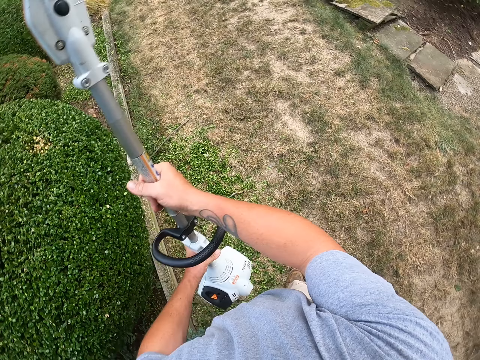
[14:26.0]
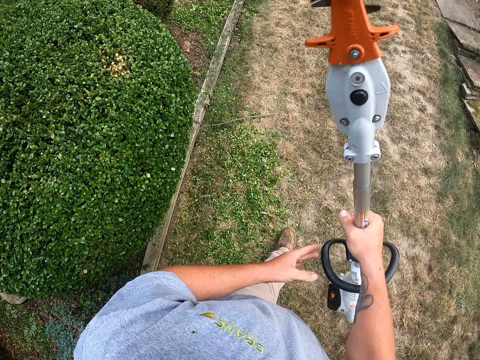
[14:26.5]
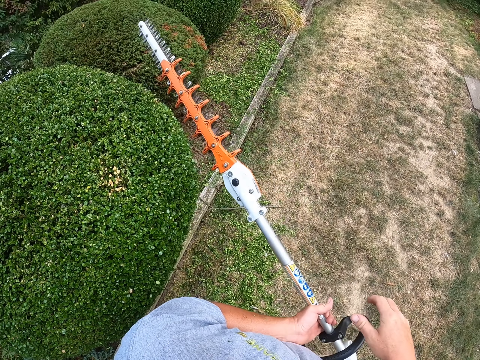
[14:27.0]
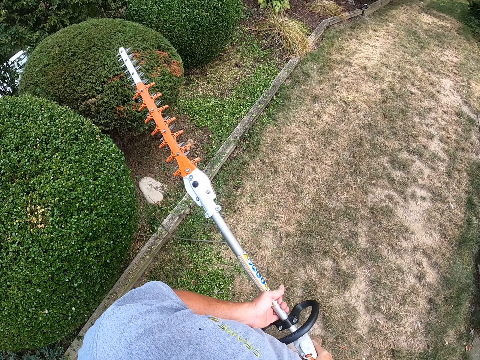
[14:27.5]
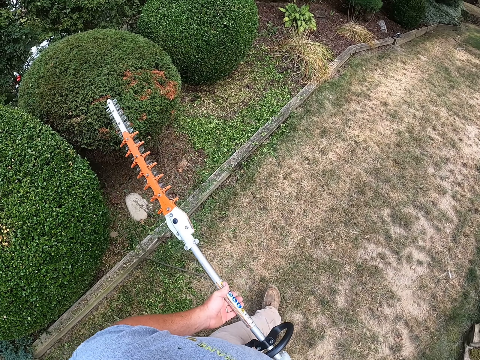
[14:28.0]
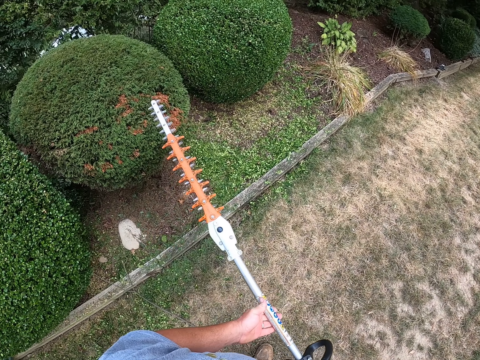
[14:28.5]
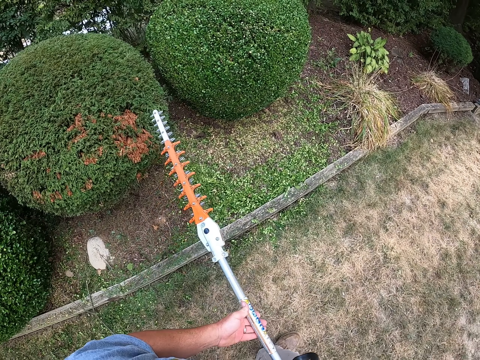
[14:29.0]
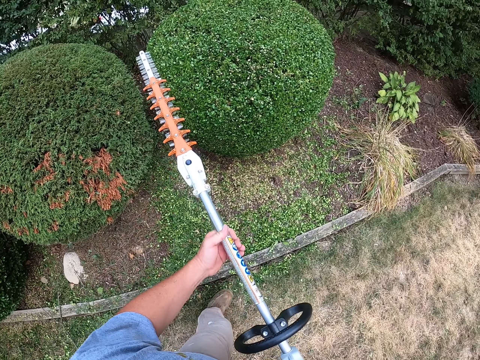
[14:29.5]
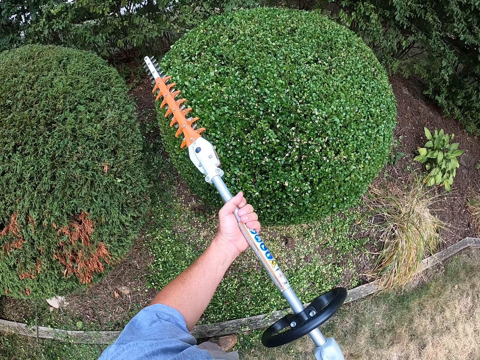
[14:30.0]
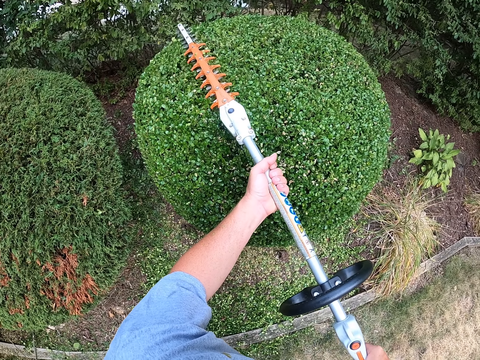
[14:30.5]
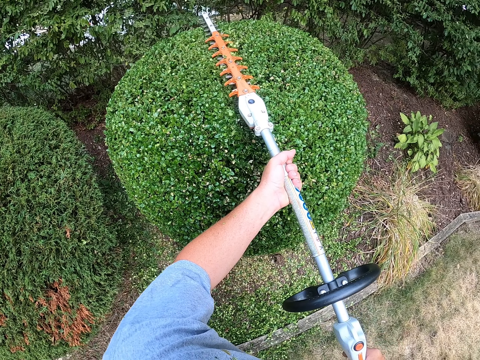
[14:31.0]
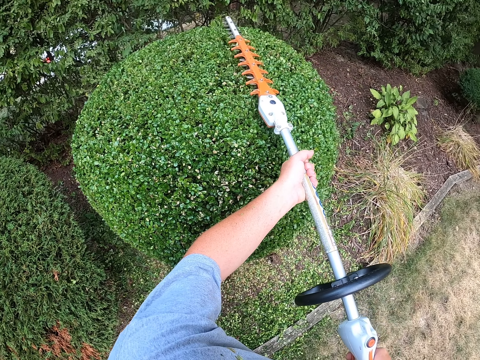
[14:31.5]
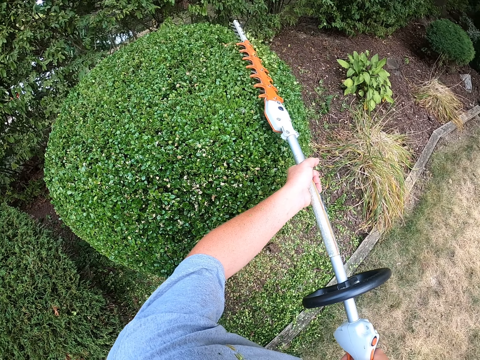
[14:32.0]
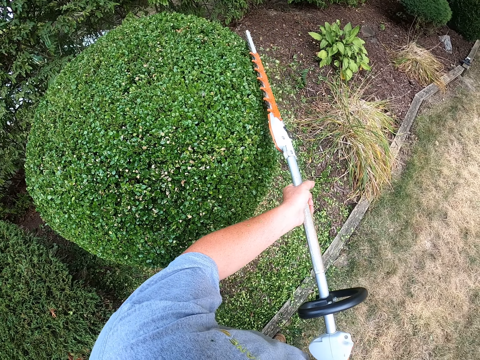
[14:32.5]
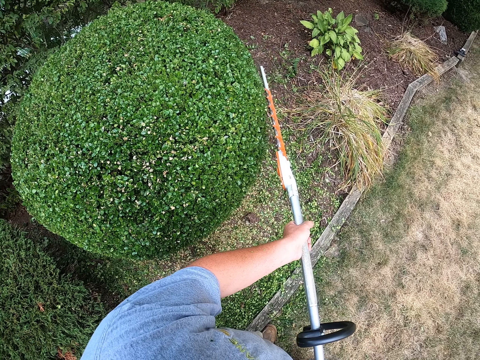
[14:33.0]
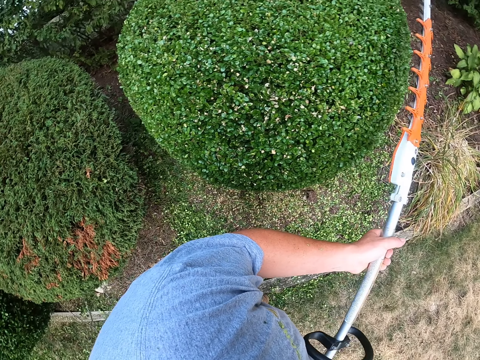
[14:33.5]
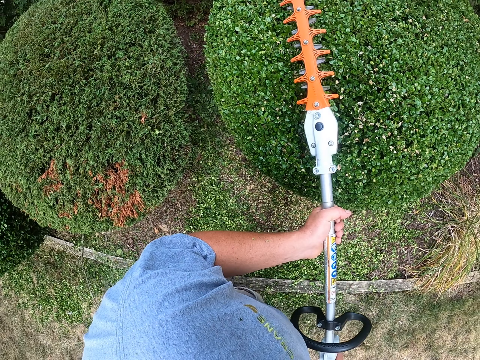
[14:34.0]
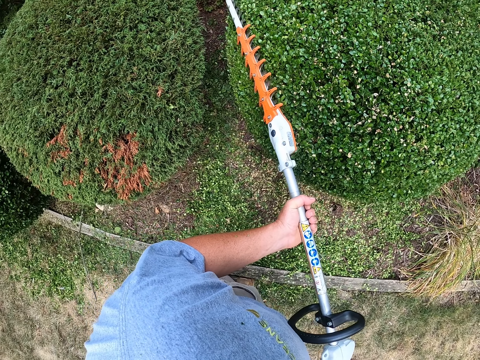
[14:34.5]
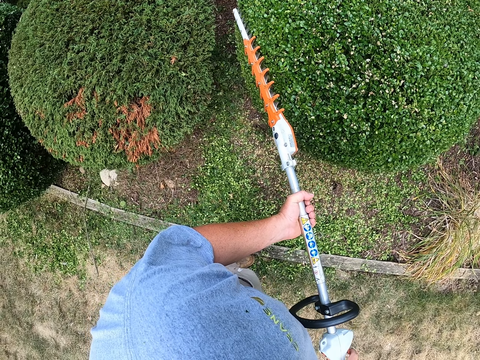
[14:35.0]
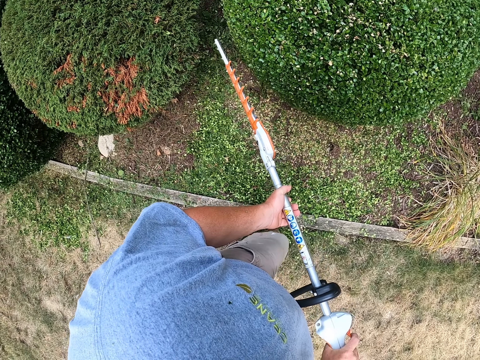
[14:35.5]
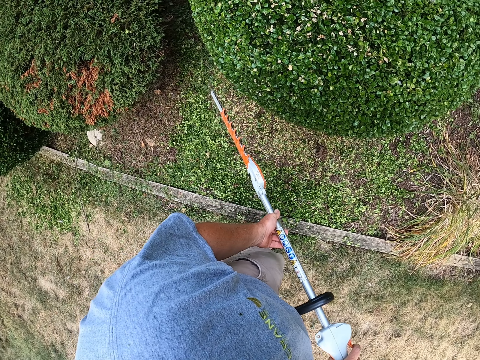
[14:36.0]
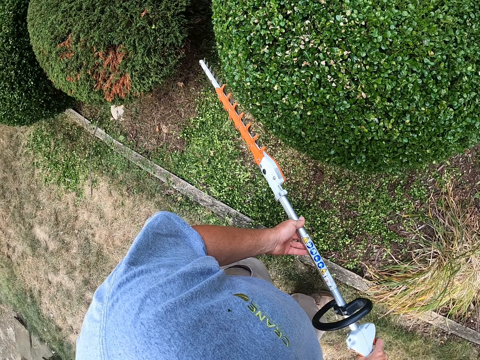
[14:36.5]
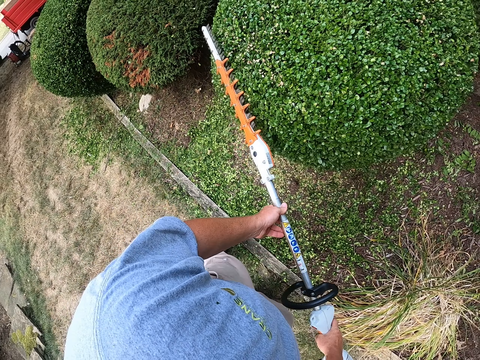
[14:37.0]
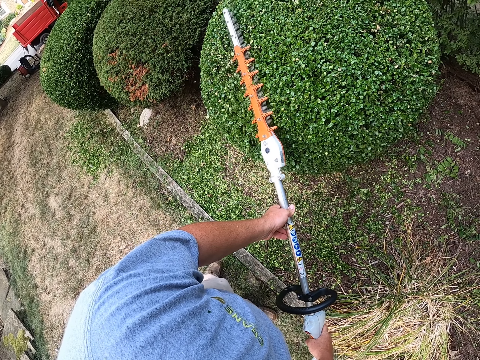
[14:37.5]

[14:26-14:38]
The camera wearer raises something. They walk around the garden. They trim a shrub using a hedge trimmer.

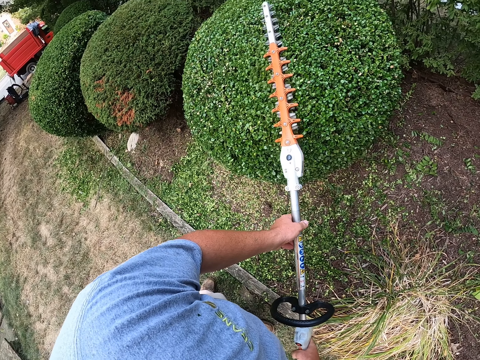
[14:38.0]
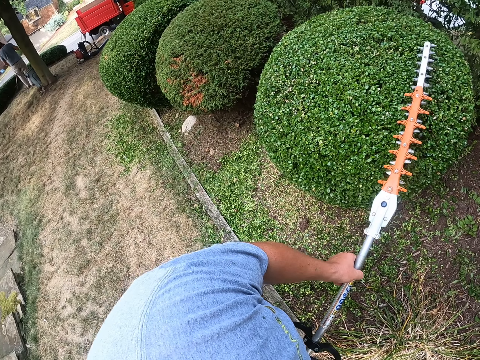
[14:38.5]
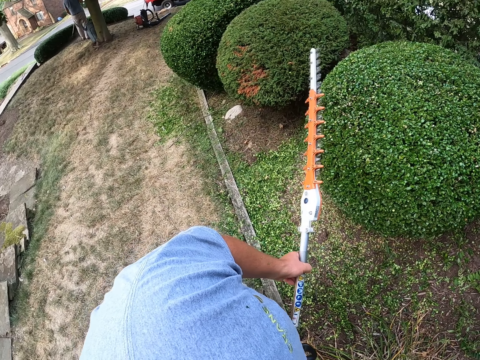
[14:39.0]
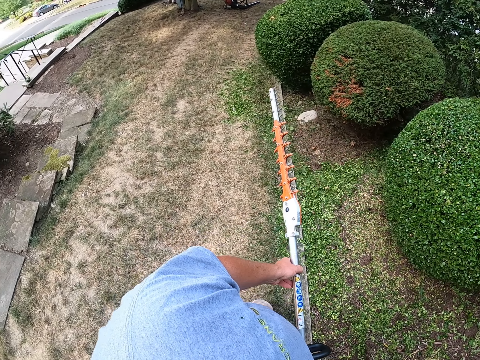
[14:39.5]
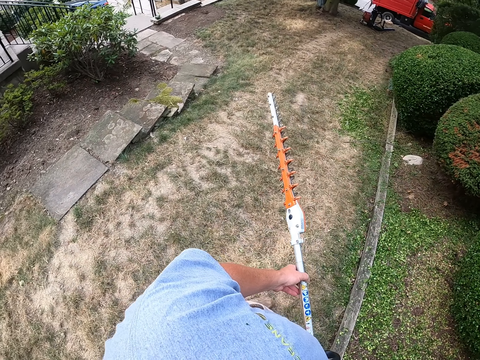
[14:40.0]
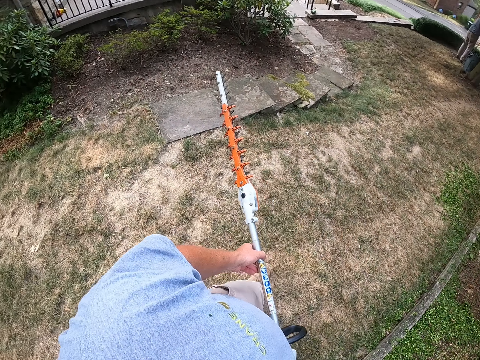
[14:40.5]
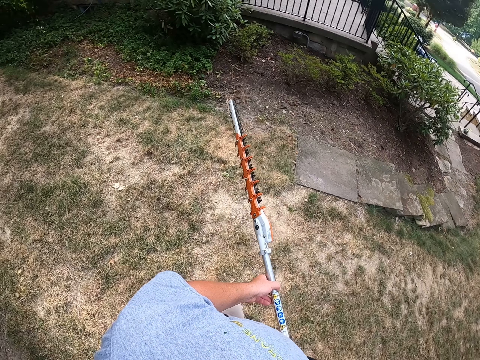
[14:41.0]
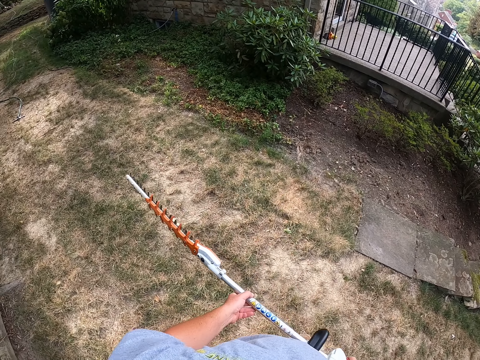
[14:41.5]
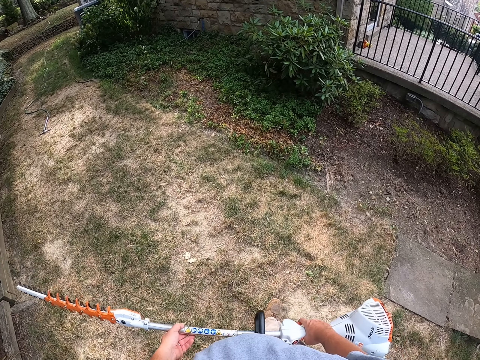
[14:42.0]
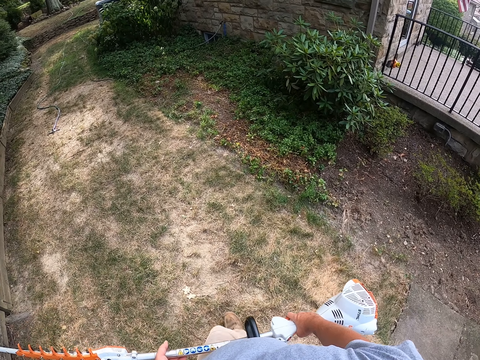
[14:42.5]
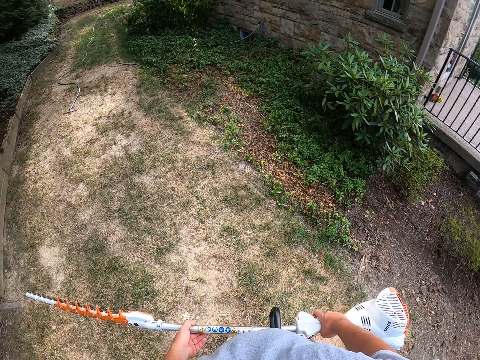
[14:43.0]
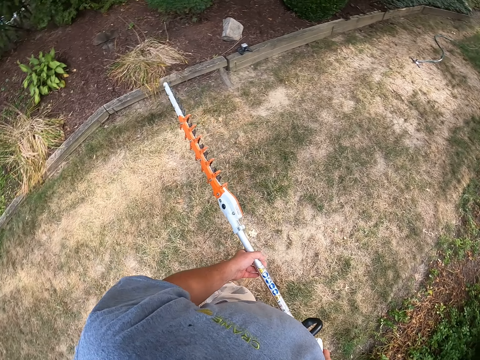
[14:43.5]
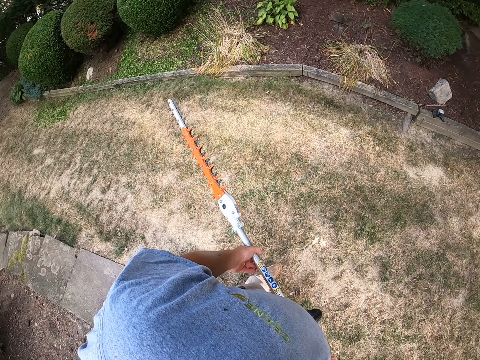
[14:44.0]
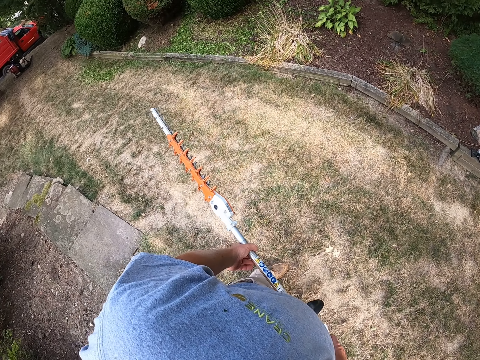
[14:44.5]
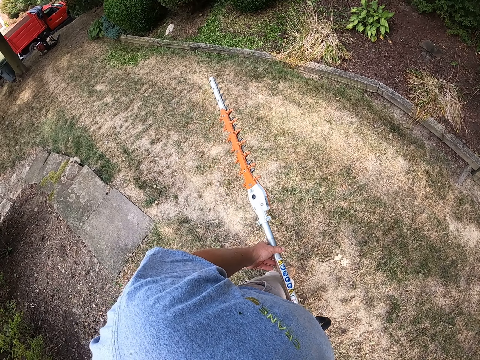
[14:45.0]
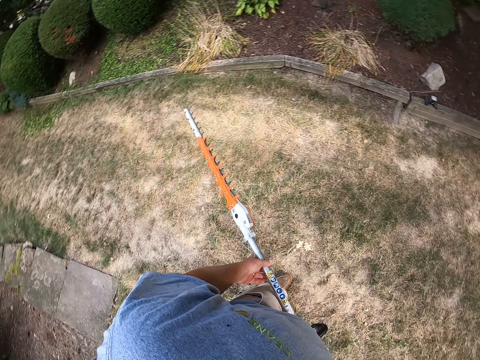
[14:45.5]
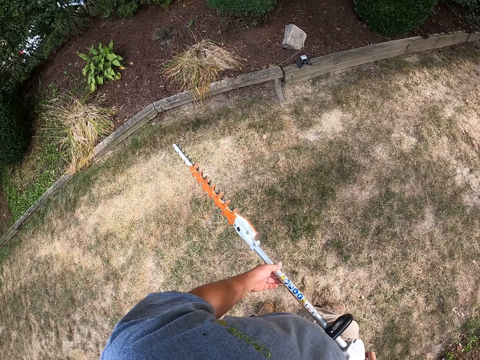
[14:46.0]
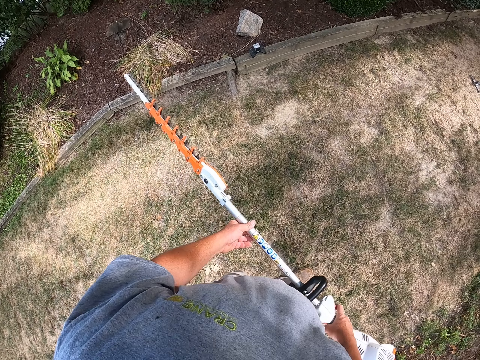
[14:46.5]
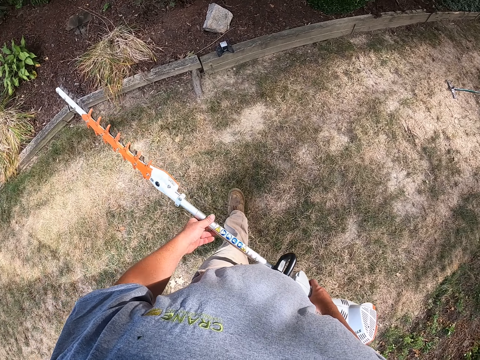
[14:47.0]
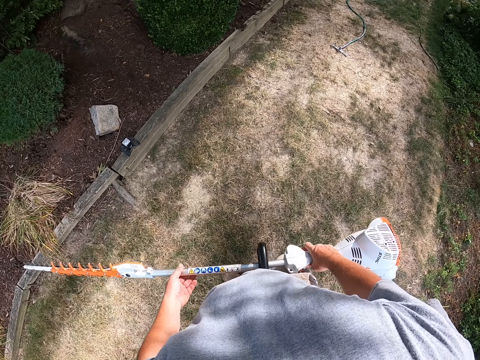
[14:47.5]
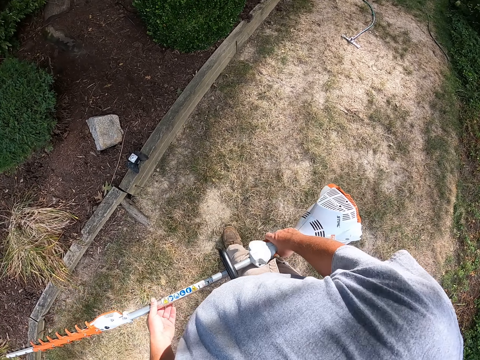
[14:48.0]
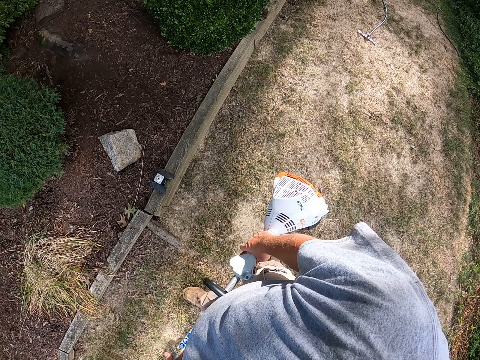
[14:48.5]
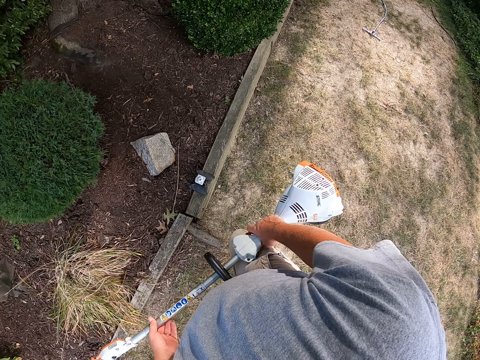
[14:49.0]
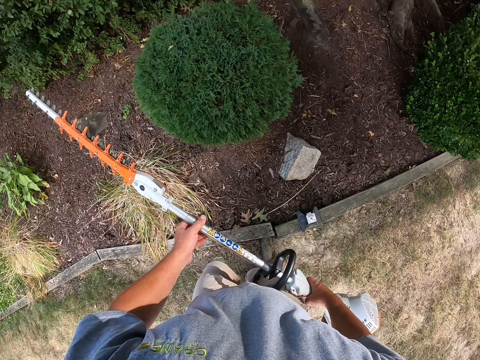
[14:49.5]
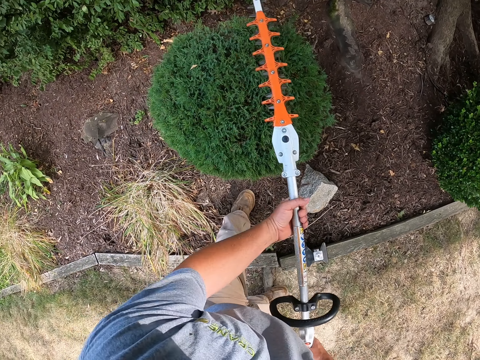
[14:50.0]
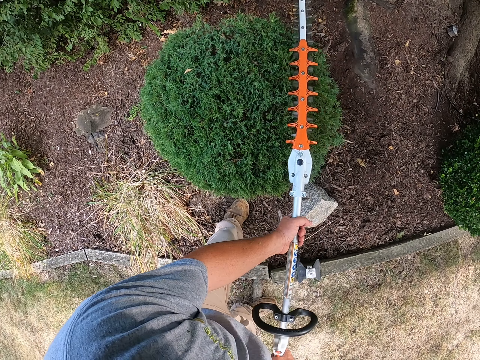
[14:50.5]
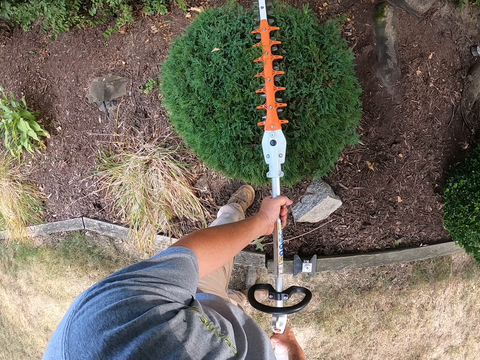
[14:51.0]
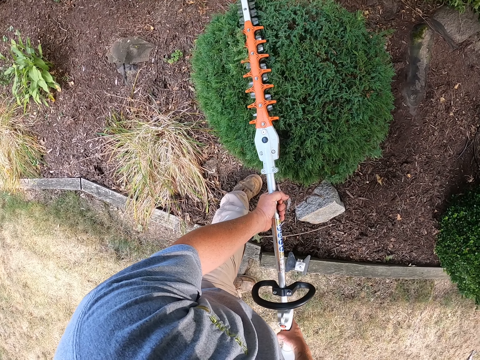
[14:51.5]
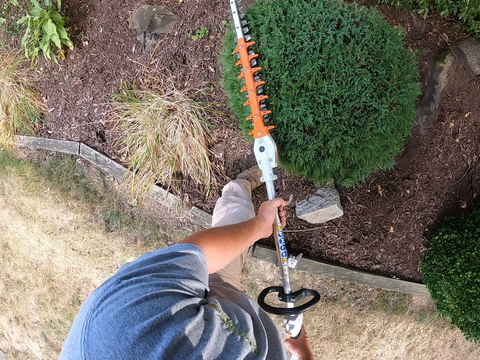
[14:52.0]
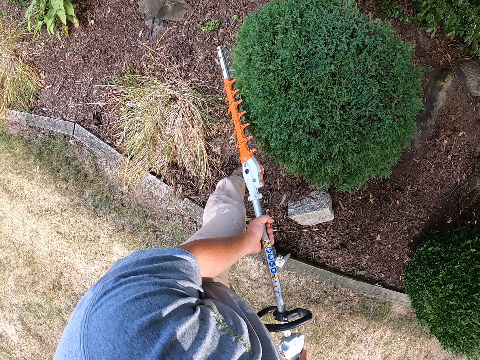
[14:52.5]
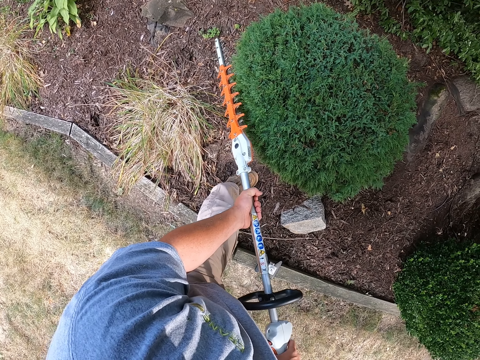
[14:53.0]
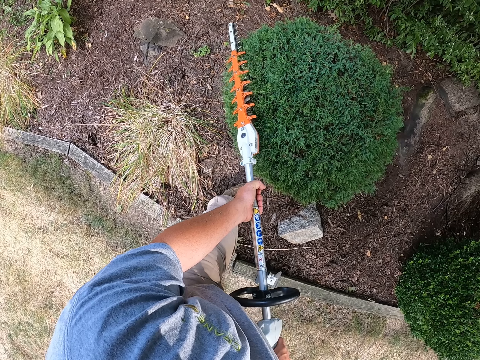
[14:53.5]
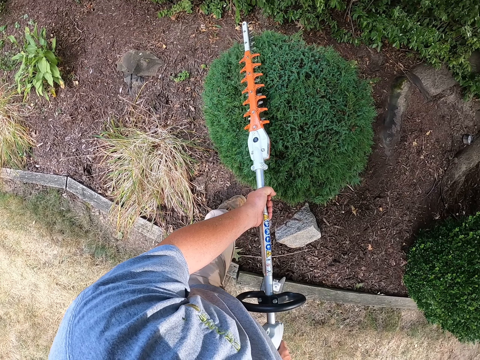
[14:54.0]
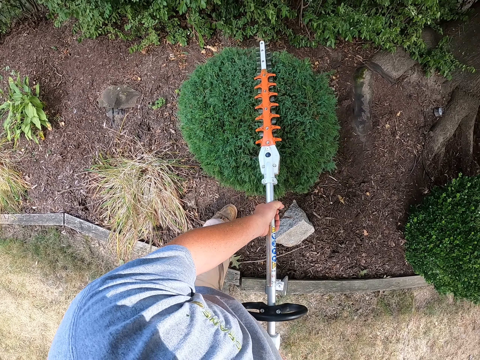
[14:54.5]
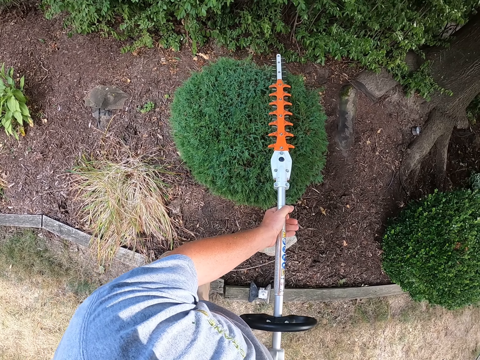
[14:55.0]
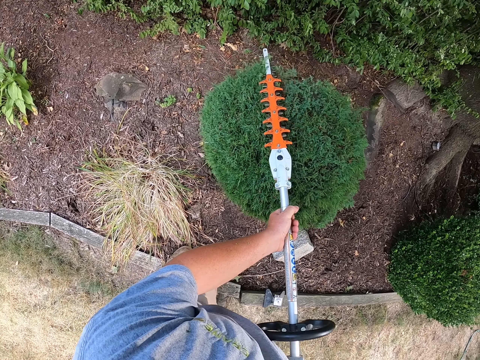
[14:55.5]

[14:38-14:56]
The camera wearer walks around the garden. They turn left, look around, and turn around. They walk around the garden. They trim a shrub using a hedge trimmer.
